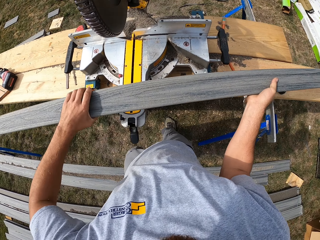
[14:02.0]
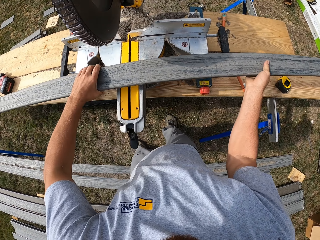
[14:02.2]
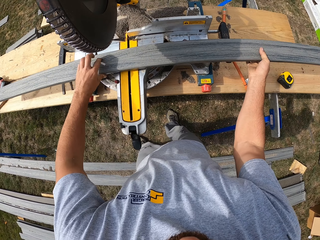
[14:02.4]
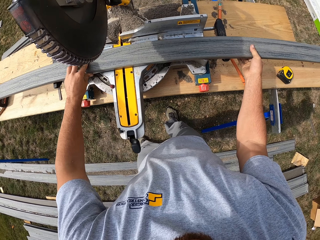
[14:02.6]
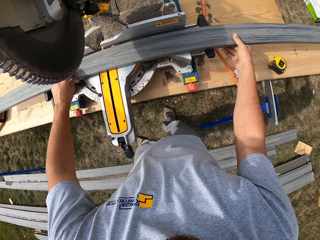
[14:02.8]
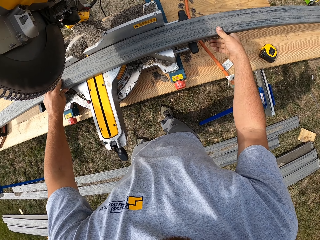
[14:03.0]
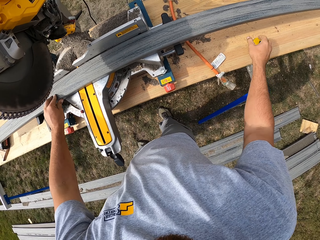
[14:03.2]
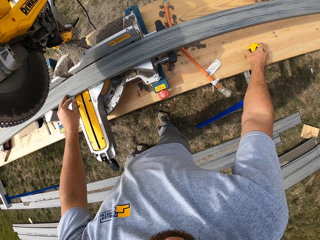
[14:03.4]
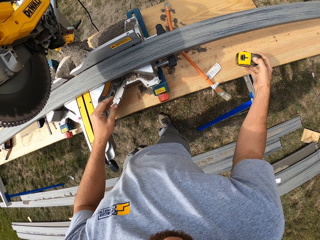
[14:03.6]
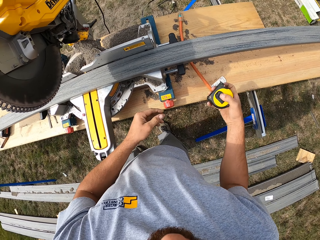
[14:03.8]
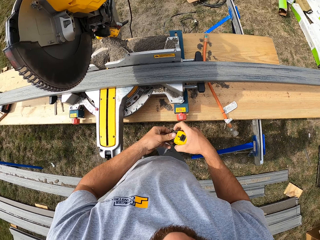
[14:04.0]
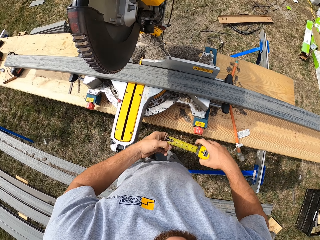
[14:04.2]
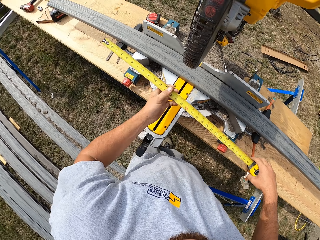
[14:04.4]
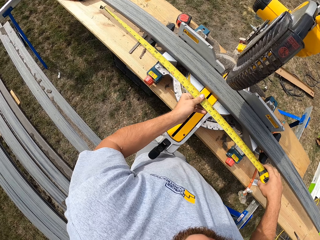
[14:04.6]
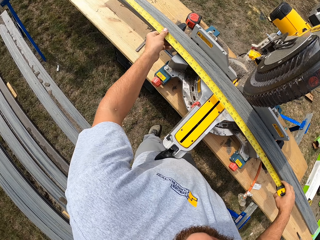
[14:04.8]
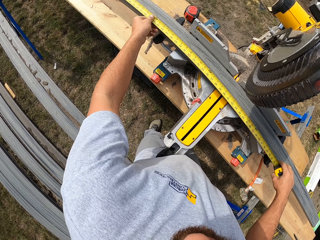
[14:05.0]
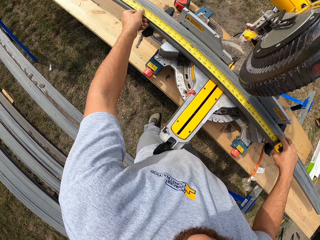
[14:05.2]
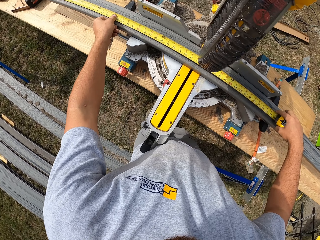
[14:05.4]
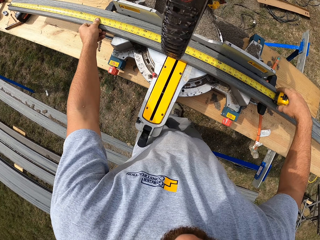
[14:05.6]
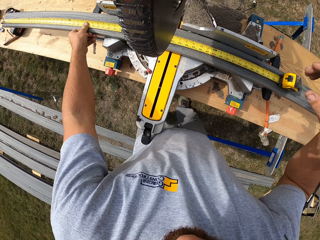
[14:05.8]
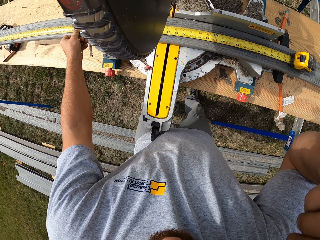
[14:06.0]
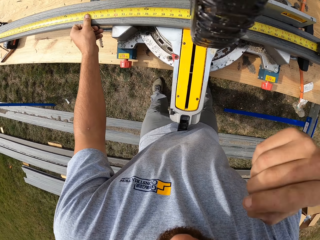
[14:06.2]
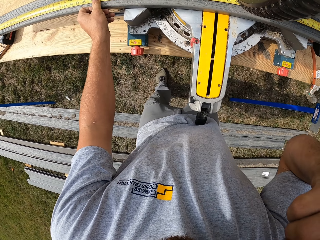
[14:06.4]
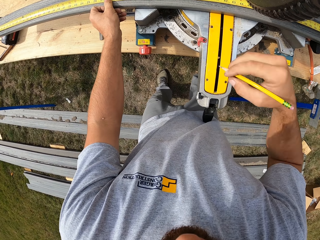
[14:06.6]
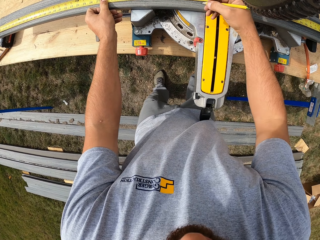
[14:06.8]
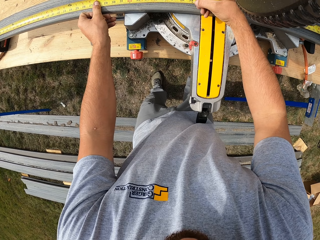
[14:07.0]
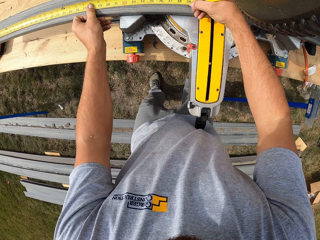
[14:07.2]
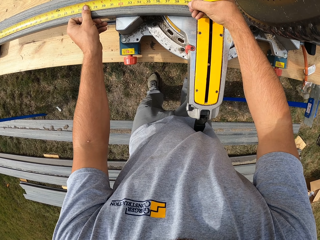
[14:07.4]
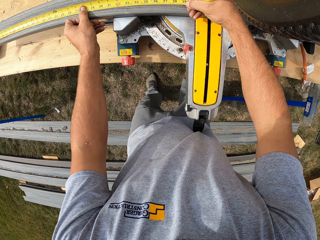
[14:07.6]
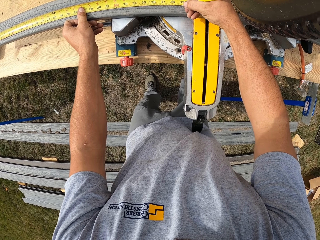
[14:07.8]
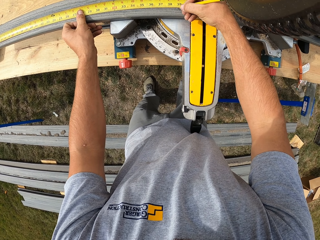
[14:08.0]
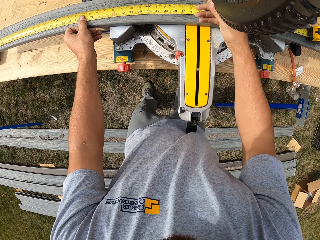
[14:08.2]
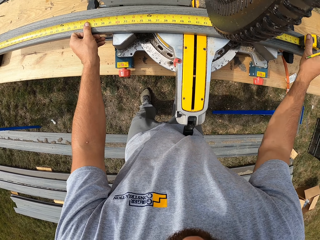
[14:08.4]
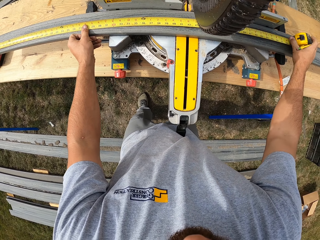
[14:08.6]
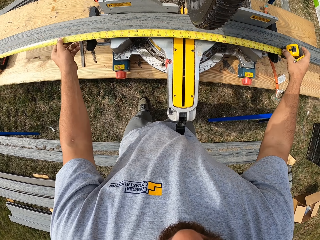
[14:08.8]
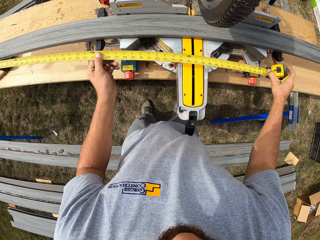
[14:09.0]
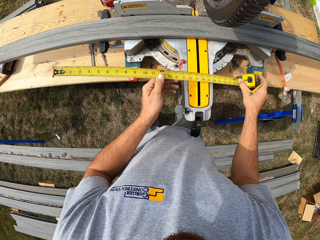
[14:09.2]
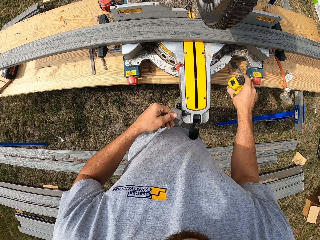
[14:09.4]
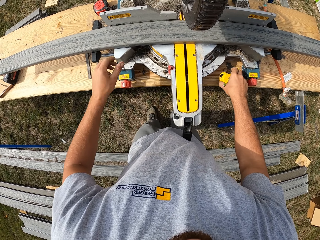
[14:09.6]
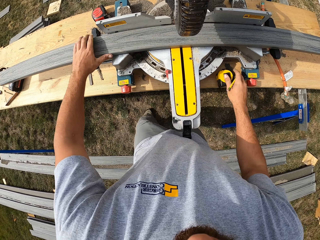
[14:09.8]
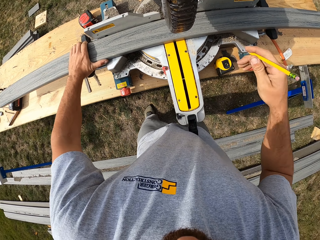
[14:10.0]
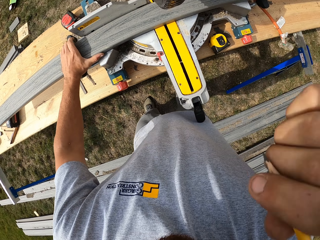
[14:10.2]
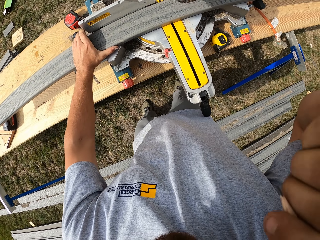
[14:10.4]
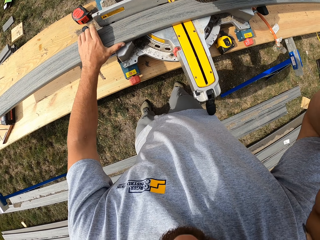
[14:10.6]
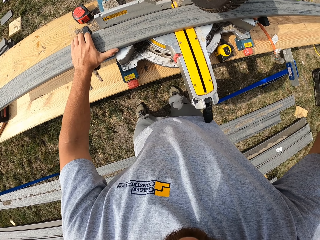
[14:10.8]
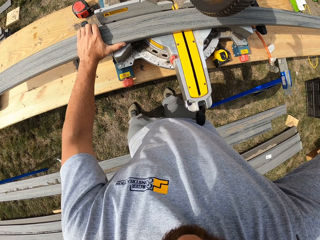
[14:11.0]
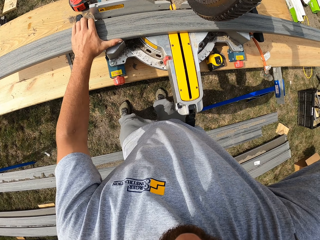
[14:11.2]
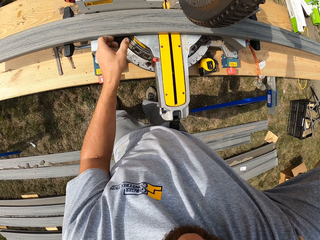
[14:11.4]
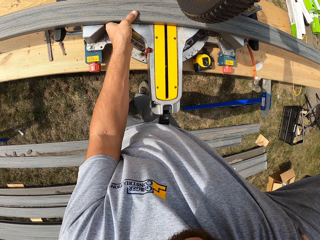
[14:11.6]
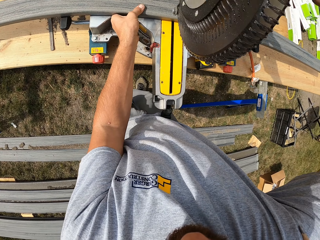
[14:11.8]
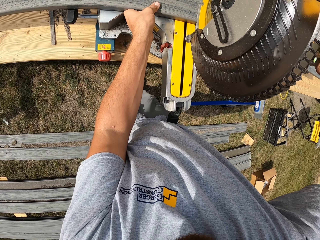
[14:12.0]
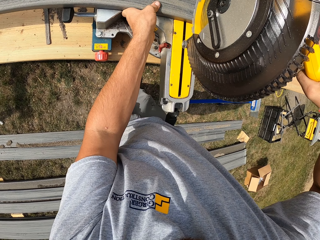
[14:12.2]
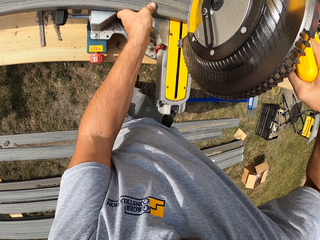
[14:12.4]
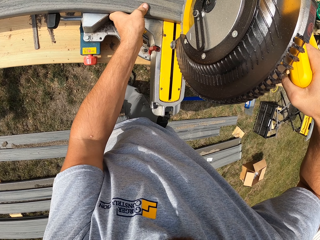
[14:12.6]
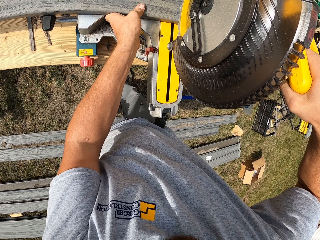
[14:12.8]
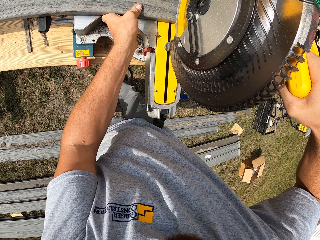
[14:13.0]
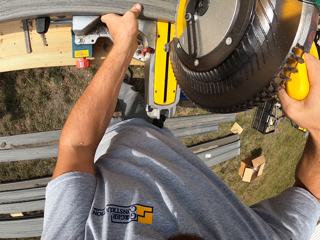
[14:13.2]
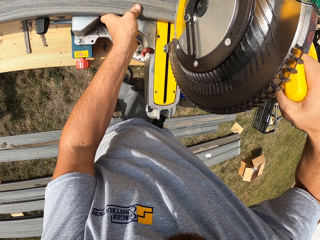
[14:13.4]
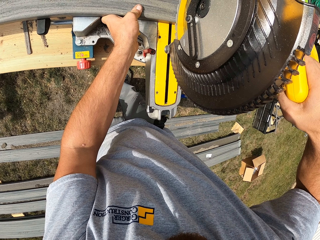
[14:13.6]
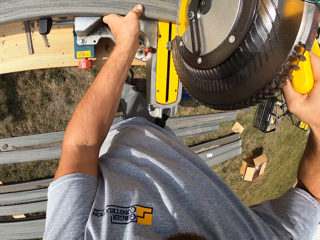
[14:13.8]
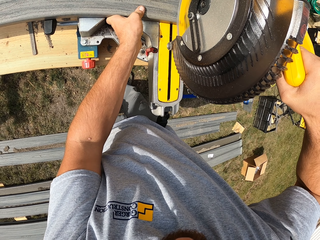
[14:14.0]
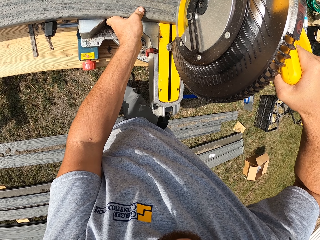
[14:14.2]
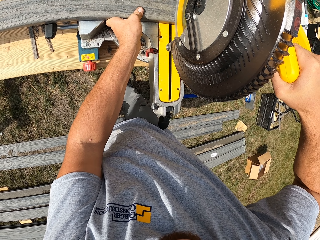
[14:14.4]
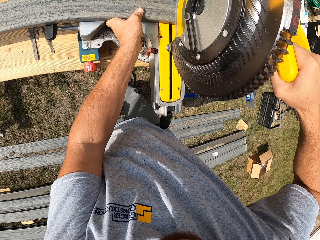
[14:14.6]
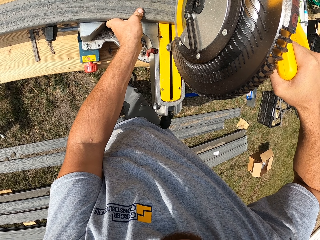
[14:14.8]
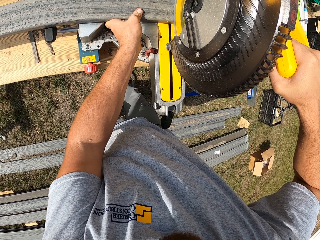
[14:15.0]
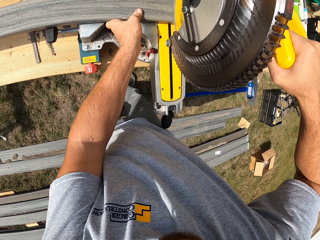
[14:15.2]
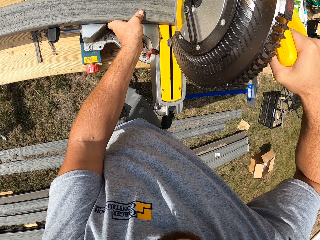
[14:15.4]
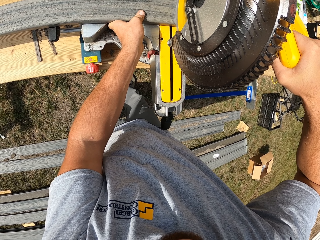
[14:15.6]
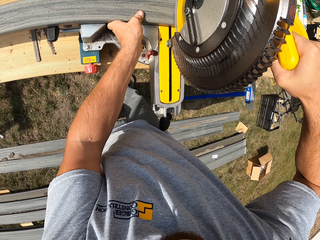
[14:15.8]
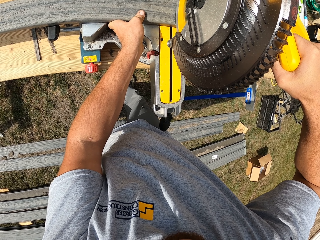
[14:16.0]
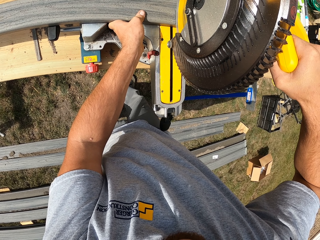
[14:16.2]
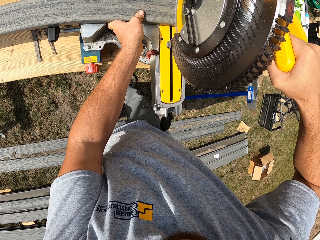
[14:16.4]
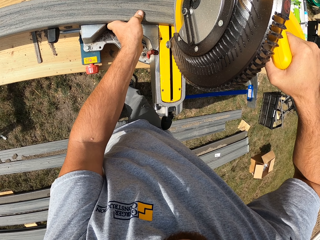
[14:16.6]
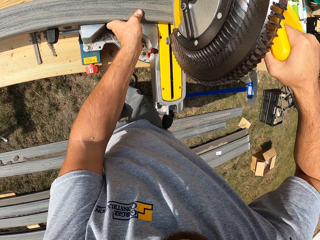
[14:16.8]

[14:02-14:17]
The camera wearer puts the wood on the miter saw. They pick a tape measure from the bench. They measure the wood with the tape measure. They put a mark on the wood with a pencil. They put the tape measure on the bench. They cut the wood with the miter saw.

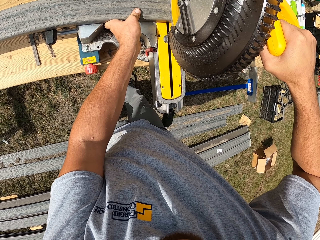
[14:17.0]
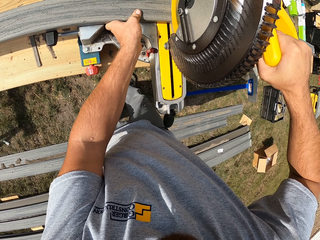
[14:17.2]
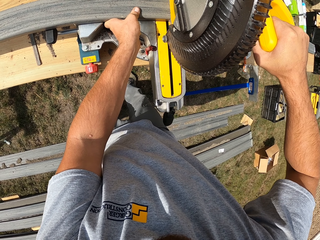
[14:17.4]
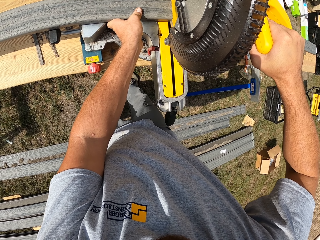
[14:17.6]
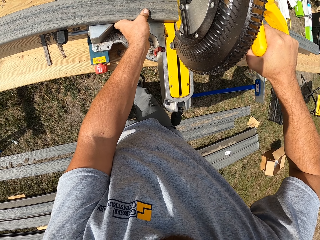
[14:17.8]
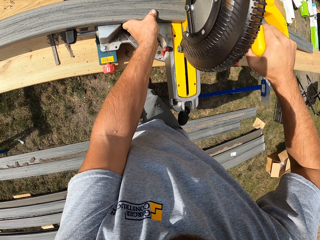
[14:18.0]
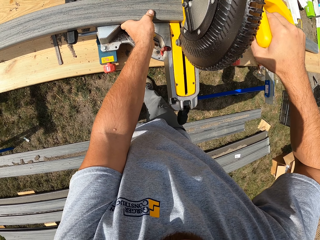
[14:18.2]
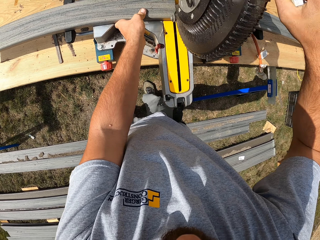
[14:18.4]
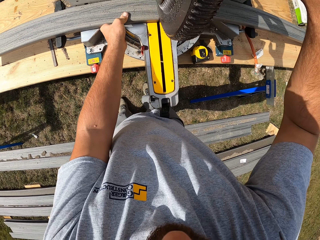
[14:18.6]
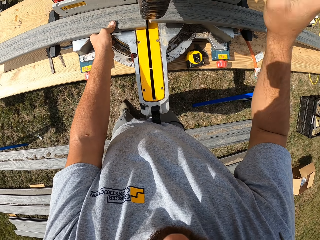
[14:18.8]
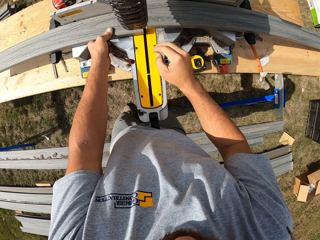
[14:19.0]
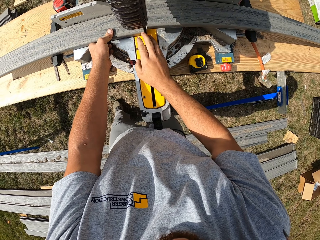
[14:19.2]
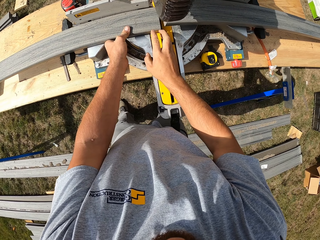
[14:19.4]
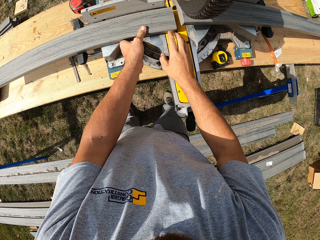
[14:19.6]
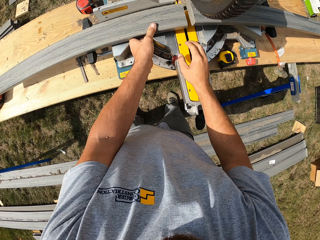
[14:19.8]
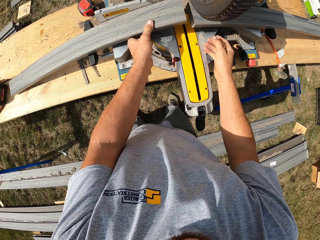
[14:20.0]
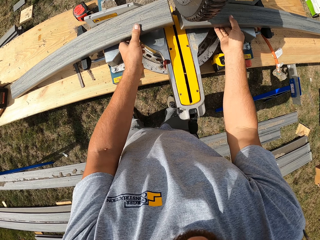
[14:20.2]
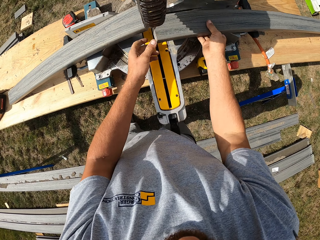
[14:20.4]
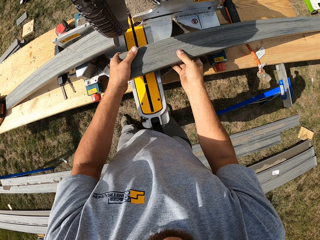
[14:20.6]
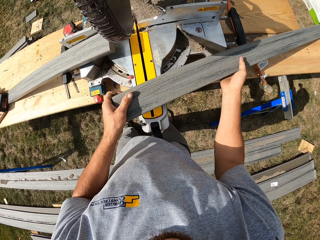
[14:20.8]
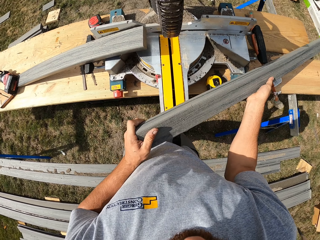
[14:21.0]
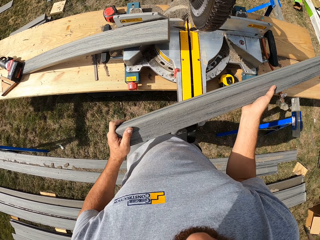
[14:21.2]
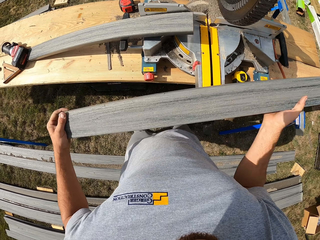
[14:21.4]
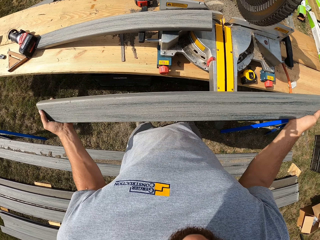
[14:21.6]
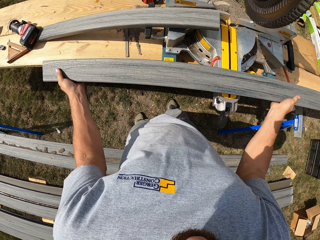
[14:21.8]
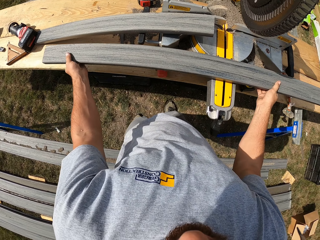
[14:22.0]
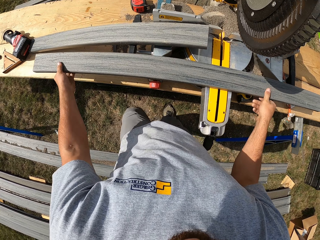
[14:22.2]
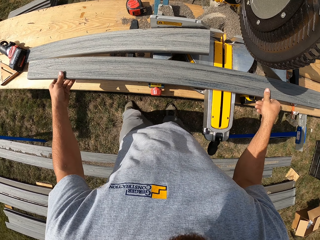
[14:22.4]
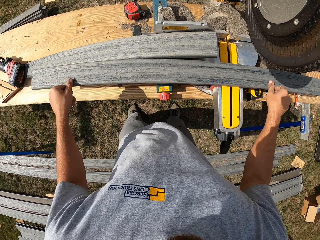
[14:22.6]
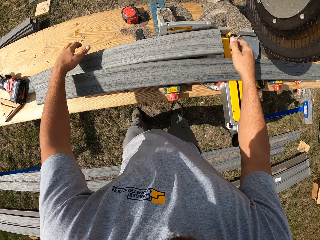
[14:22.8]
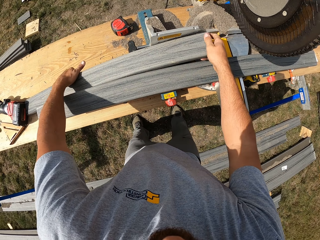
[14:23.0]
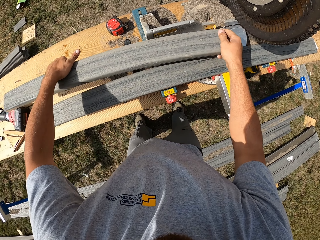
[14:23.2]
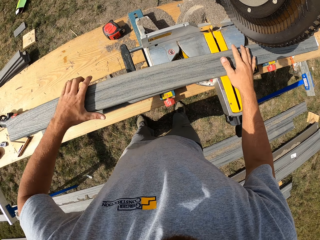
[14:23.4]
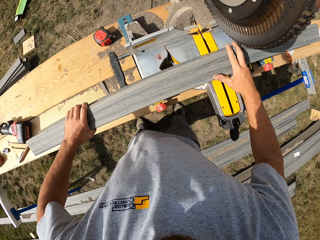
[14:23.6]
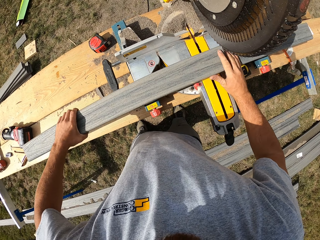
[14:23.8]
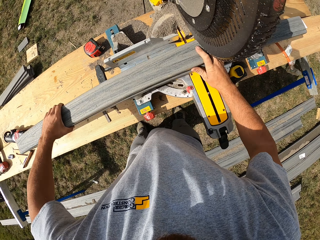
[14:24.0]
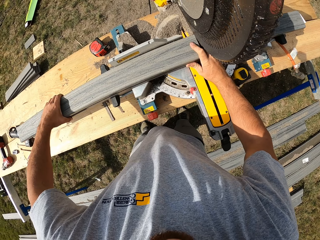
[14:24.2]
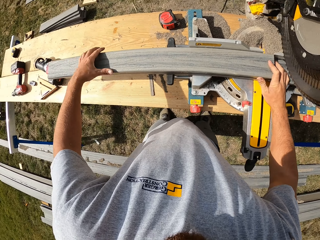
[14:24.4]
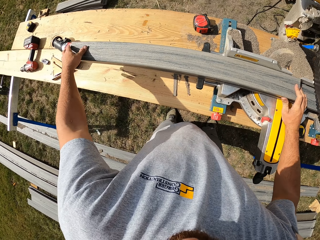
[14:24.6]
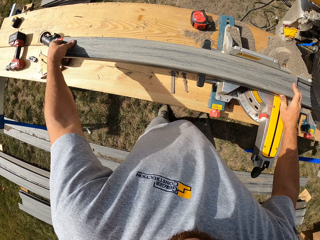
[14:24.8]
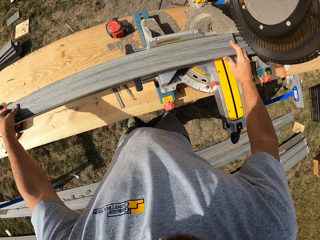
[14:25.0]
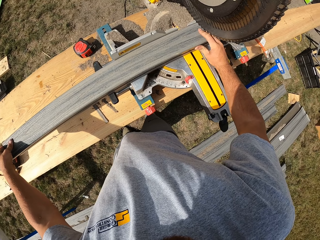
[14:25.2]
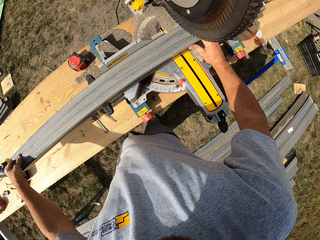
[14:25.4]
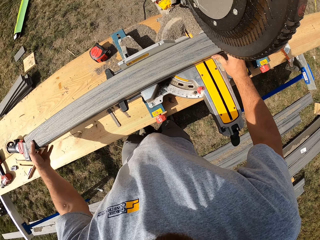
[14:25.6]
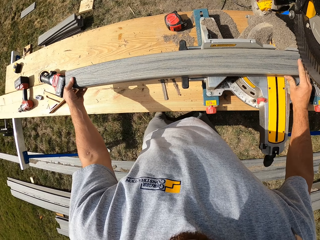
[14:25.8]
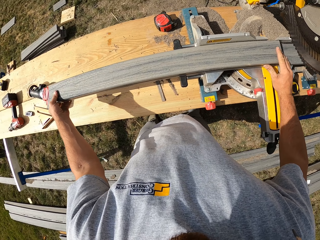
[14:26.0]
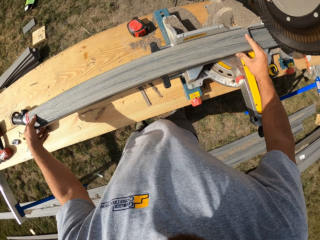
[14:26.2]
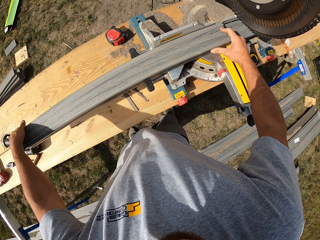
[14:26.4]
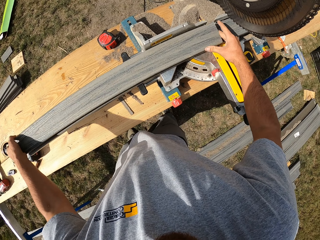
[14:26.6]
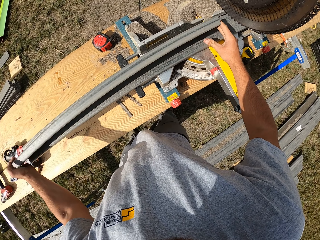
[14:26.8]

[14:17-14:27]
The camera wearer takes one side of the cut wood. They arrange the wood on the woodcutter.
